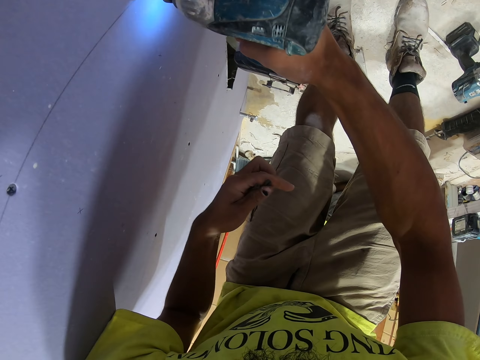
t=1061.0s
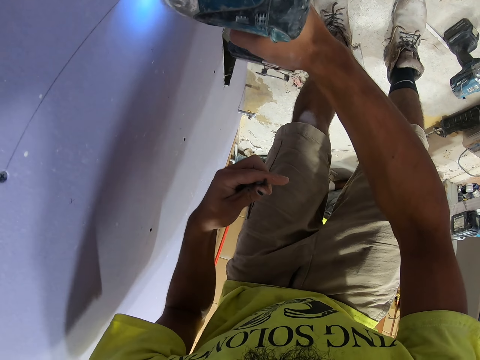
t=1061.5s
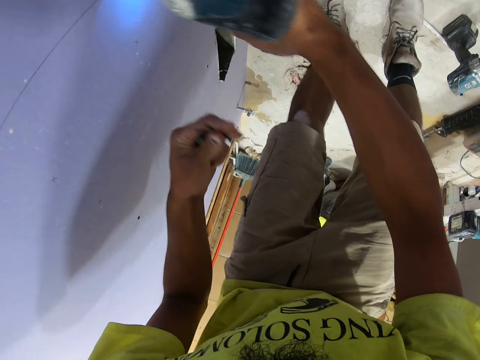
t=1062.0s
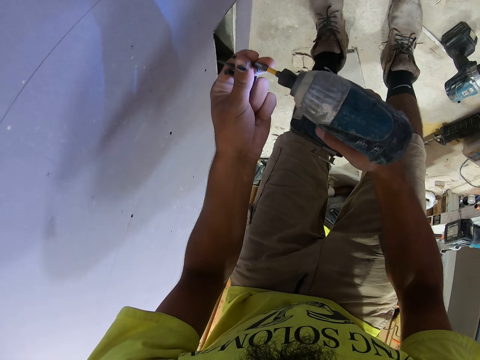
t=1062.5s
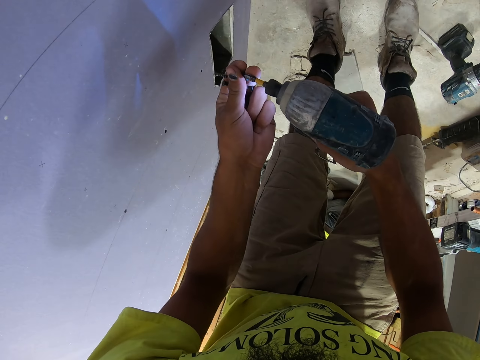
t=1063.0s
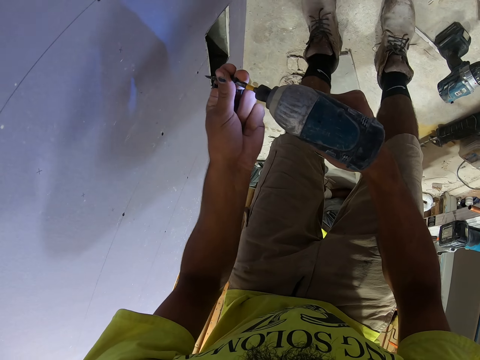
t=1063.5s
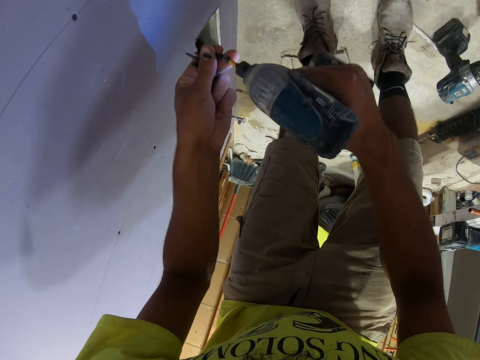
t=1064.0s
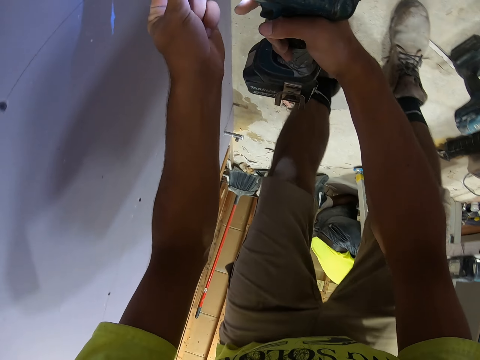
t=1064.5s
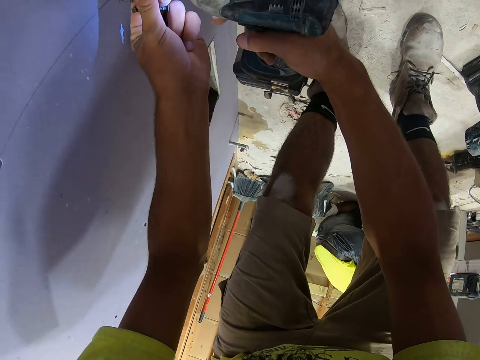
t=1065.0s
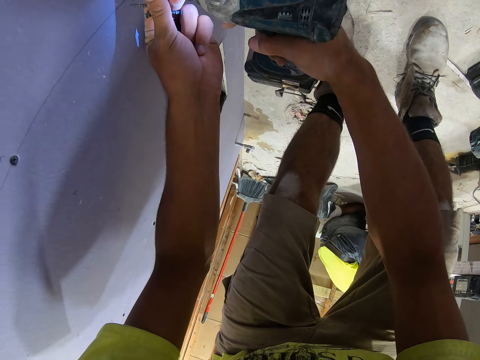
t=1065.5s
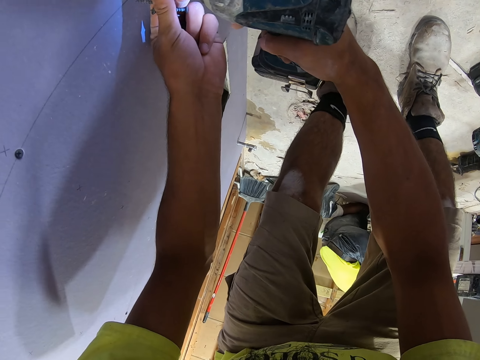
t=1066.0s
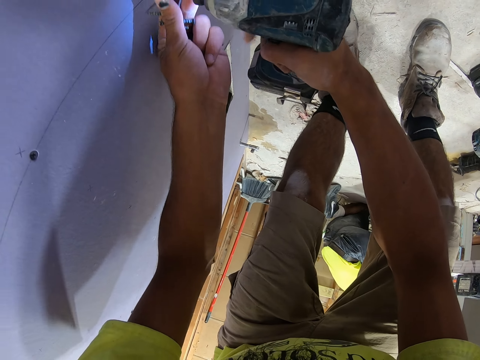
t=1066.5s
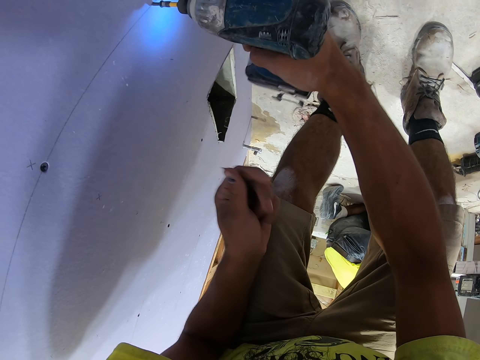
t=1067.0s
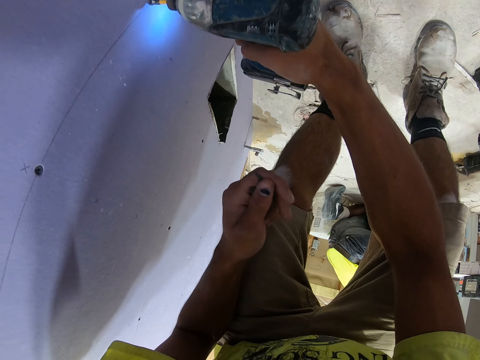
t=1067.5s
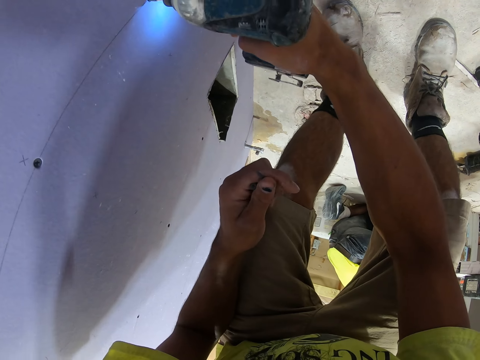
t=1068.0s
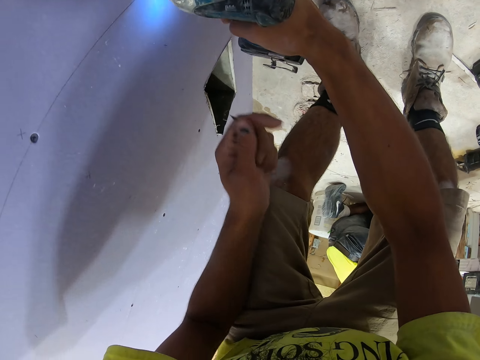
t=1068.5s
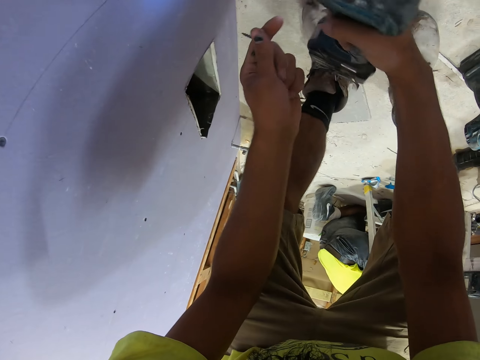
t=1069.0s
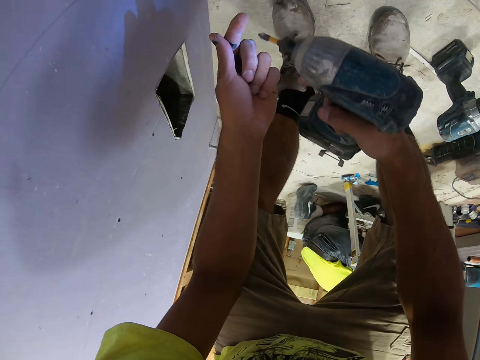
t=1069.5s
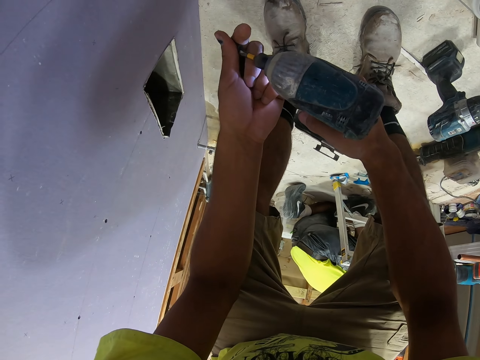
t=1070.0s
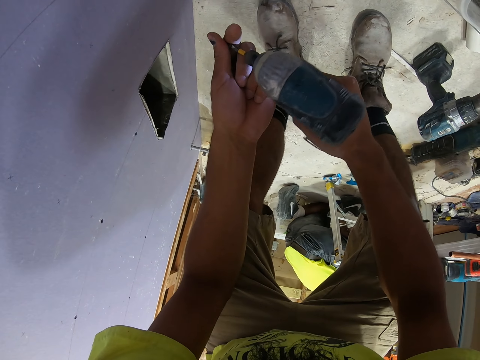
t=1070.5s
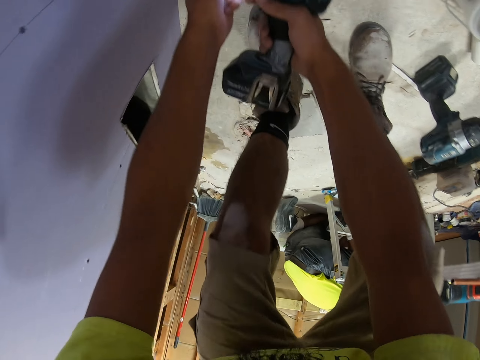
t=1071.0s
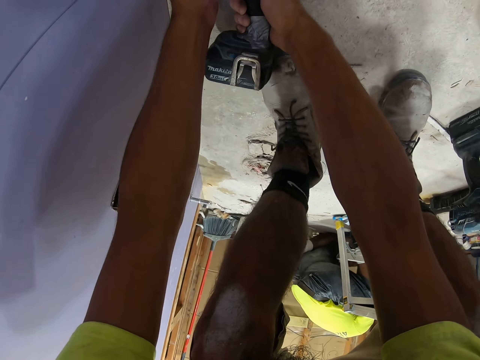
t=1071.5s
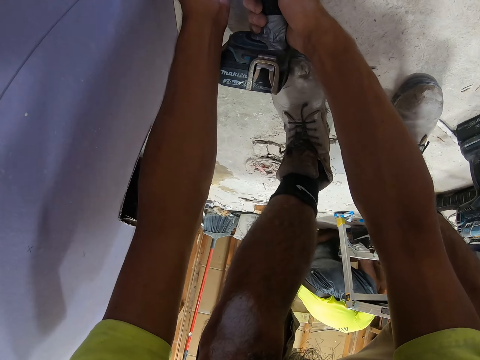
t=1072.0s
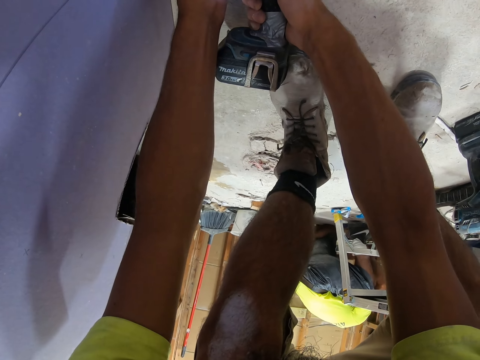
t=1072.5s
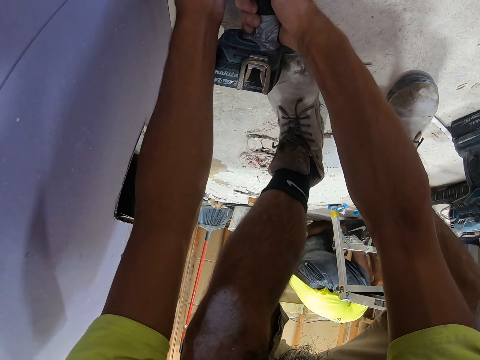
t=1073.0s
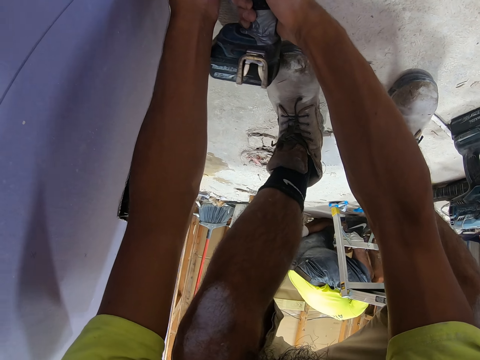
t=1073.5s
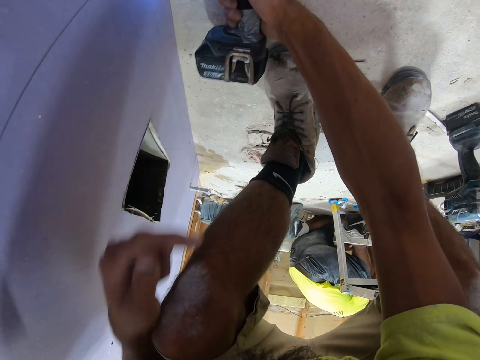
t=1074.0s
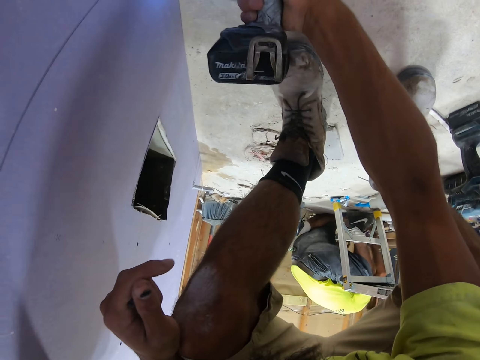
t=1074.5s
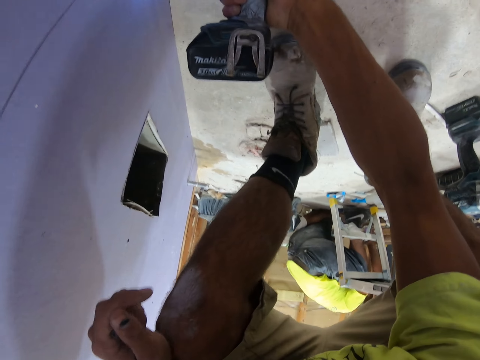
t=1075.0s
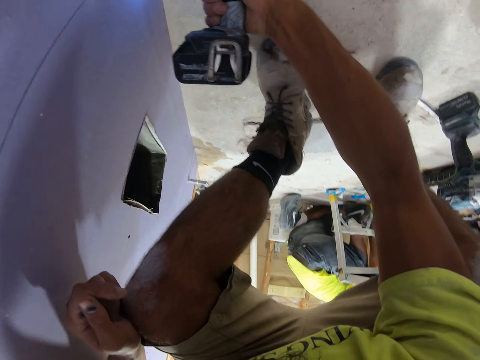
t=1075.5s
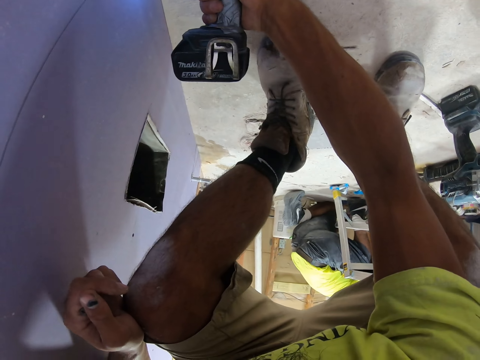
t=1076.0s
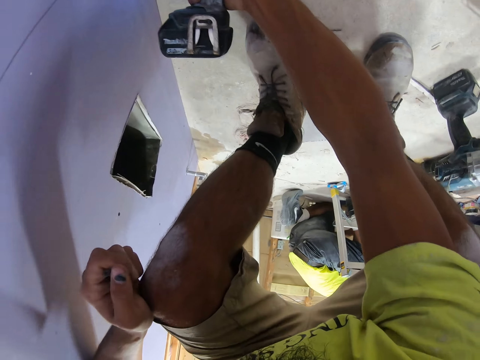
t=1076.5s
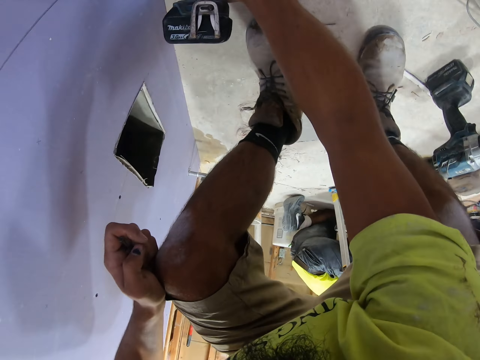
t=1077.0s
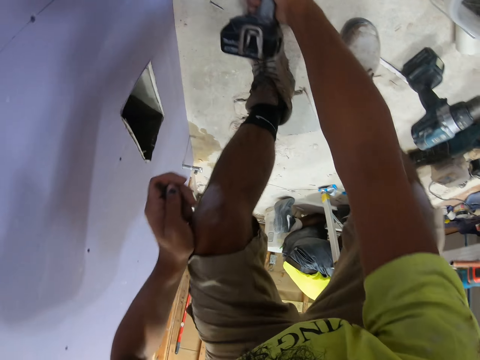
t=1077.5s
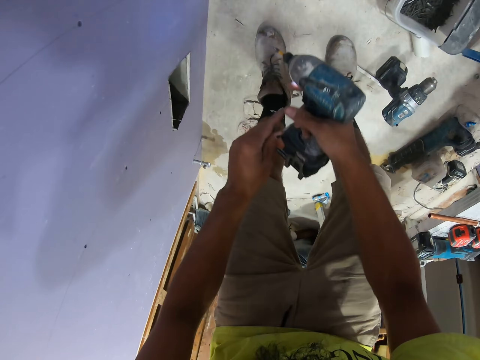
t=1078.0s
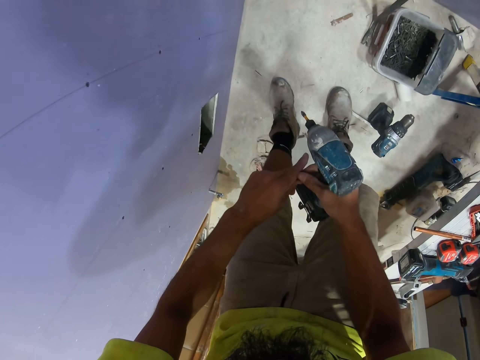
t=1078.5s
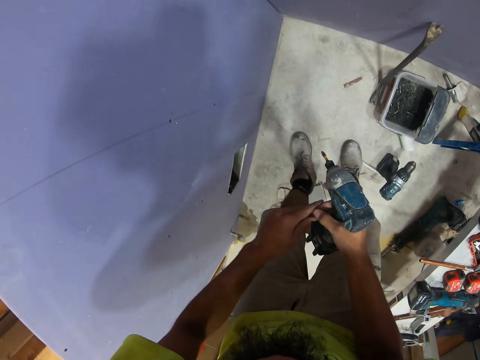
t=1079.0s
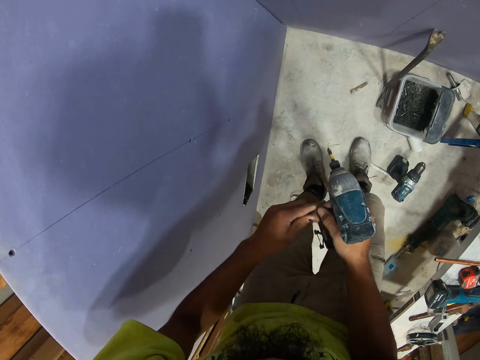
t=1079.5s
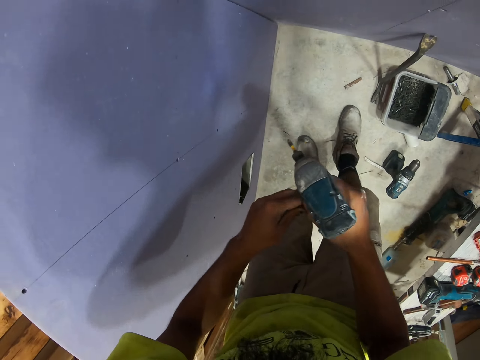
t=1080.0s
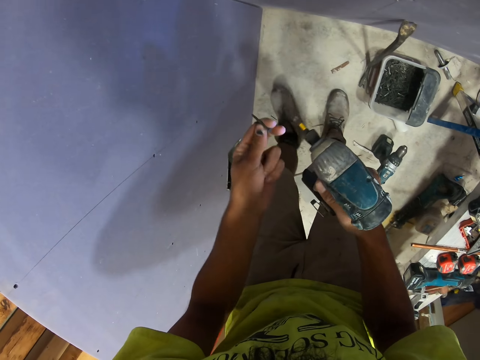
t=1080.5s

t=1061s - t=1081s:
The camera wearer swings the right hand. They put the nail on the drill. They swing the right hand. They screw the screw on the wood using the drill. They swing the right hand. They put the nail on the drill. They swing the right hand. They screw the screw on the wood using the drill. They swing the right hand. They take the nail with the right hand. They move the nail to the left hand.

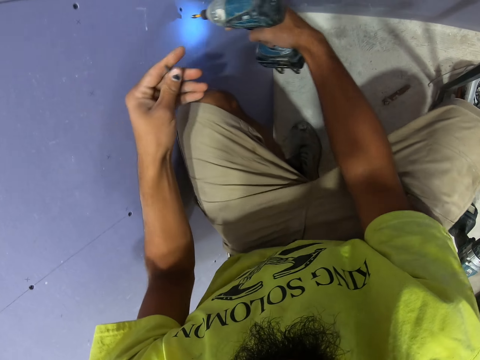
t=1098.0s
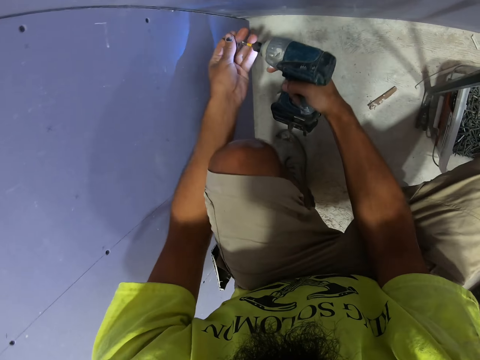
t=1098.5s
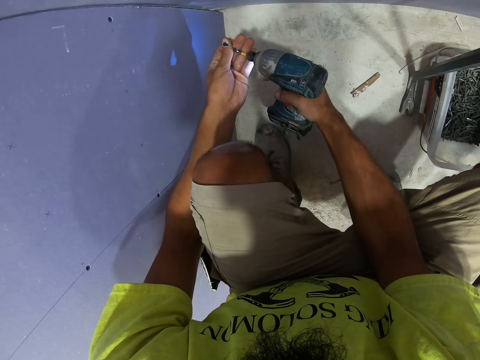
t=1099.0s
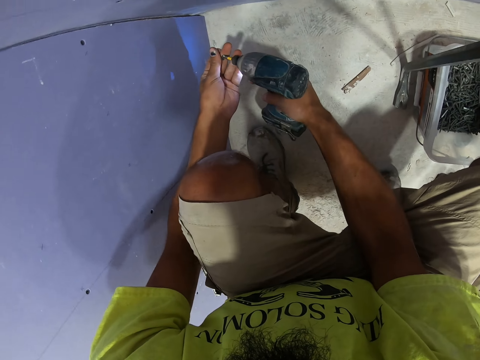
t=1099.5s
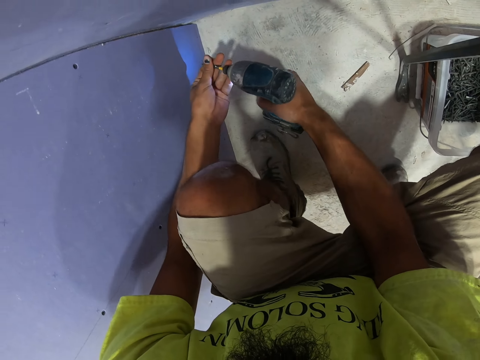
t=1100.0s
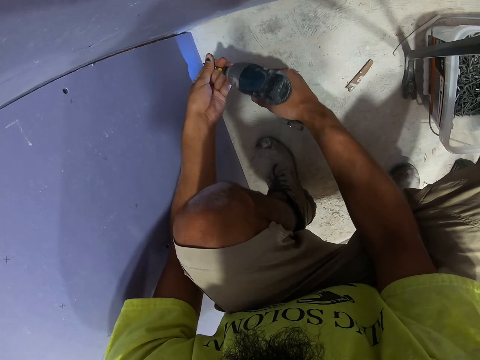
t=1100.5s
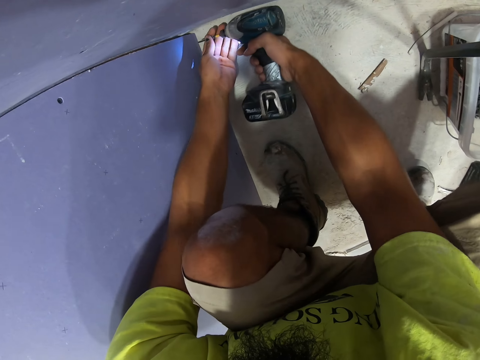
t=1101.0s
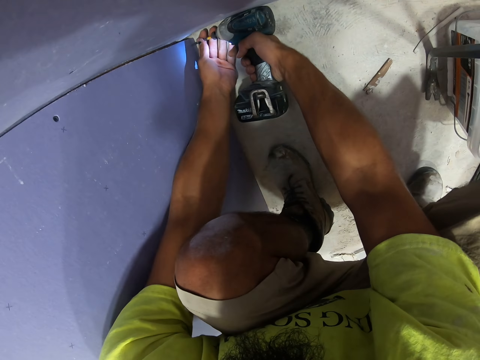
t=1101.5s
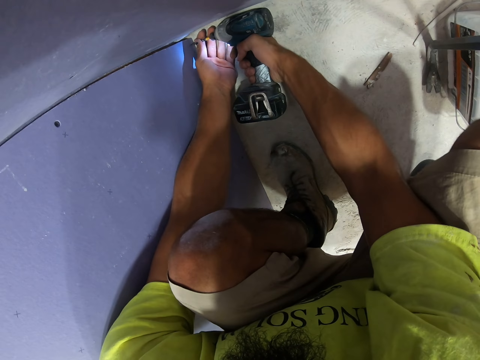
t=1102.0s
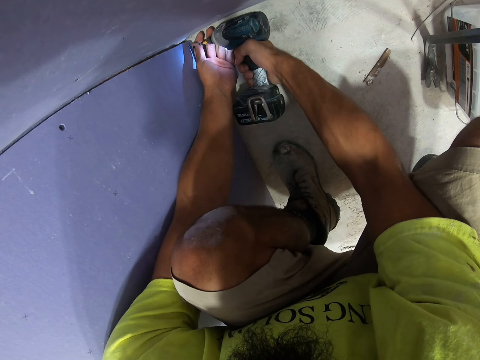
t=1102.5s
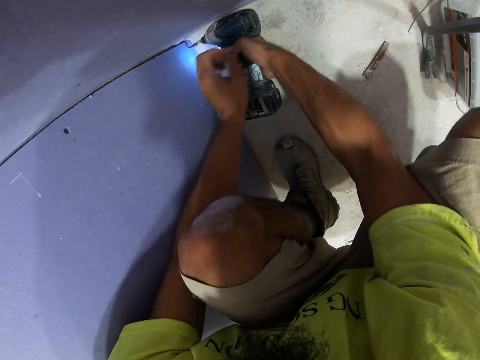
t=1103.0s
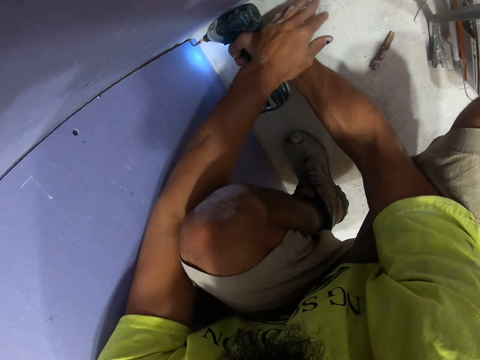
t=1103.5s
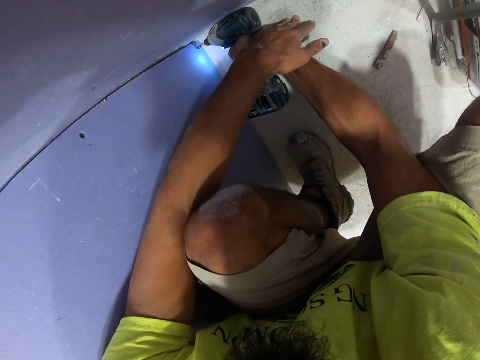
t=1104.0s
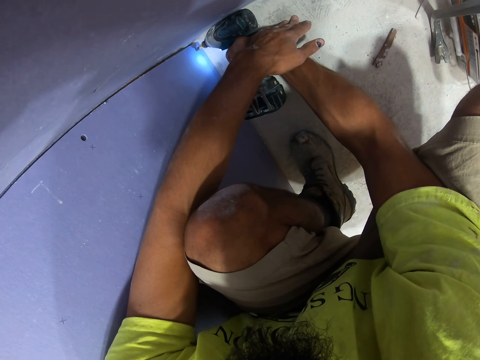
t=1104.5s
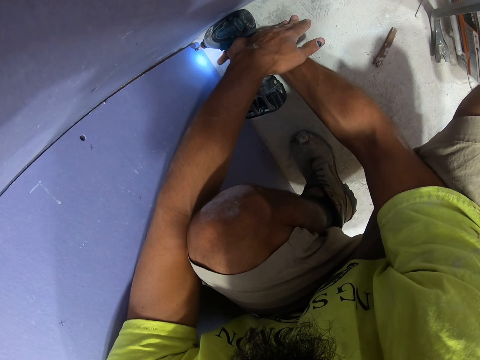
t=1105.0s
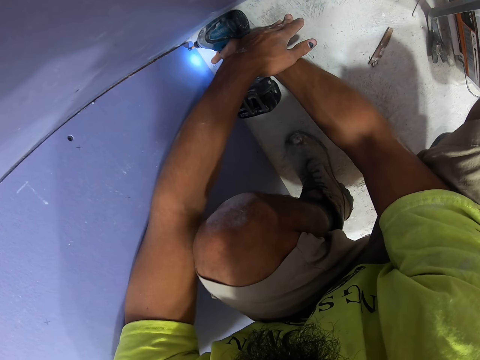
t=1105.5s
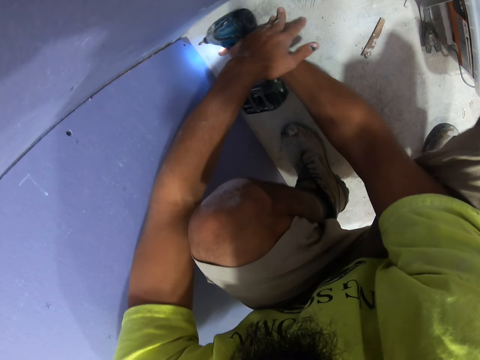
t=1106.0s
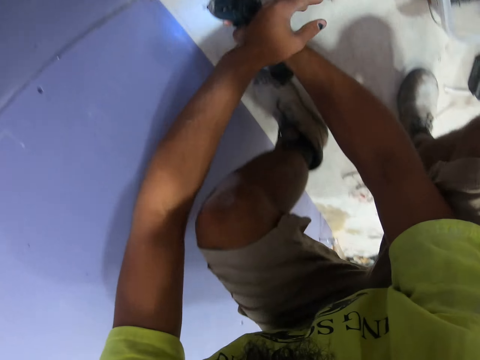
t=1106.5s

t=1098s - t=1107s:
The camera wearer places the screw or nail on the drill screw gun. They swing the right hand. They drill the screw in the drywall or wood. They swing the left hand. They hold the right hand. They drill the nail in the wood.
